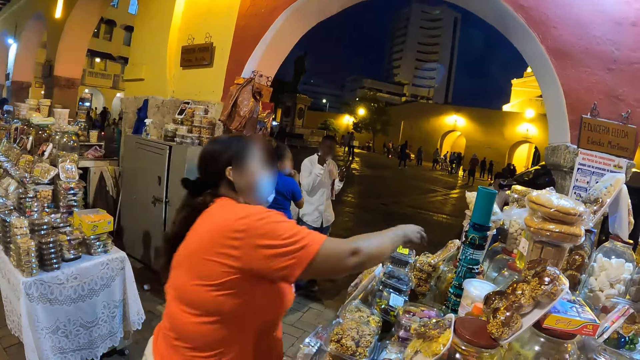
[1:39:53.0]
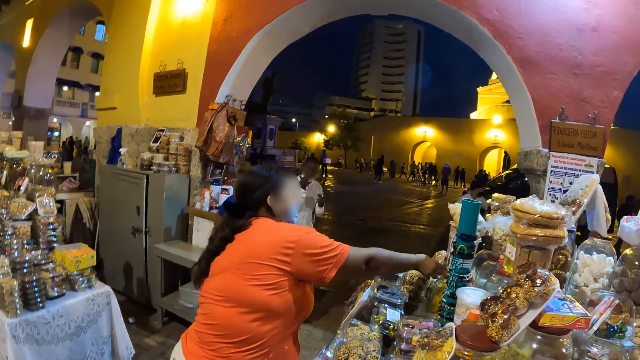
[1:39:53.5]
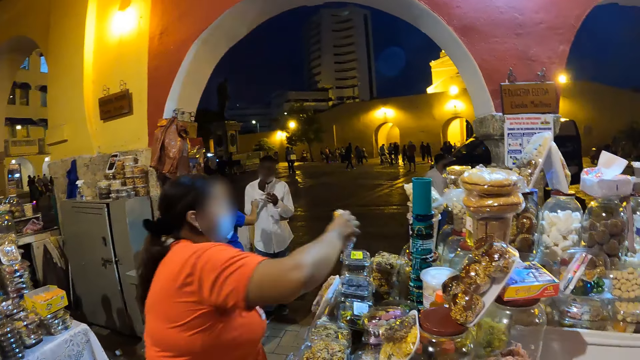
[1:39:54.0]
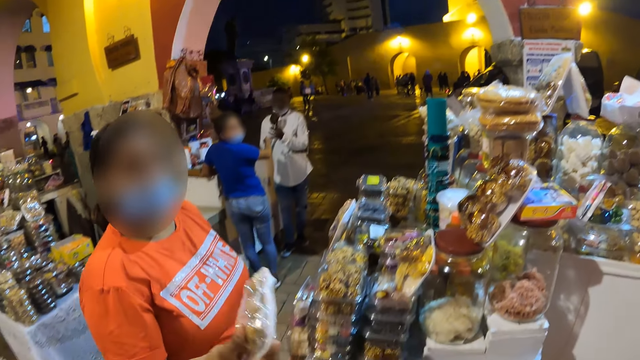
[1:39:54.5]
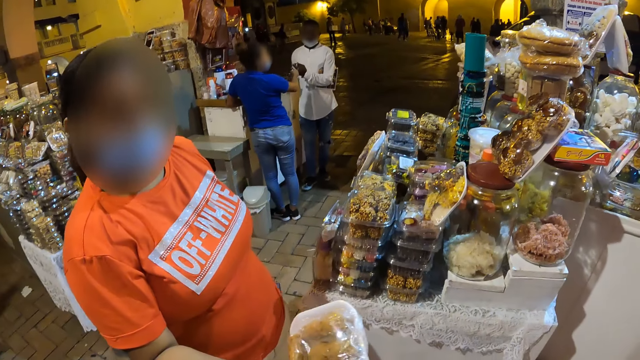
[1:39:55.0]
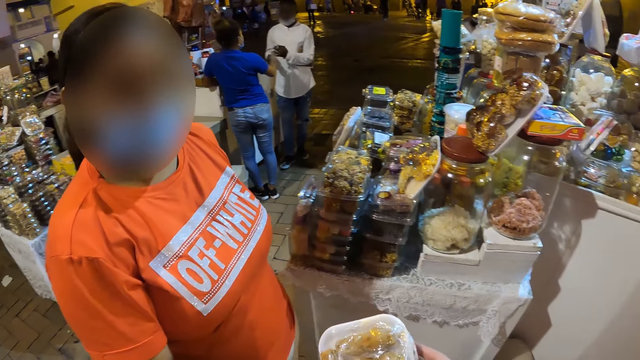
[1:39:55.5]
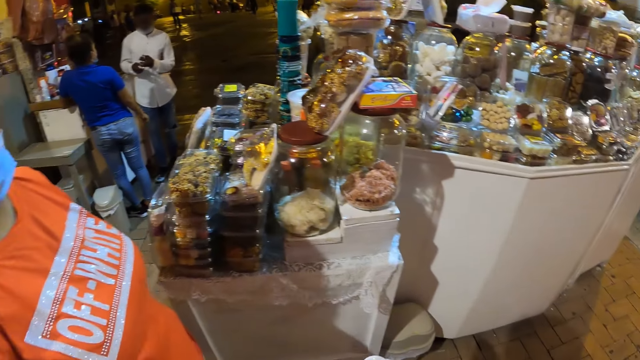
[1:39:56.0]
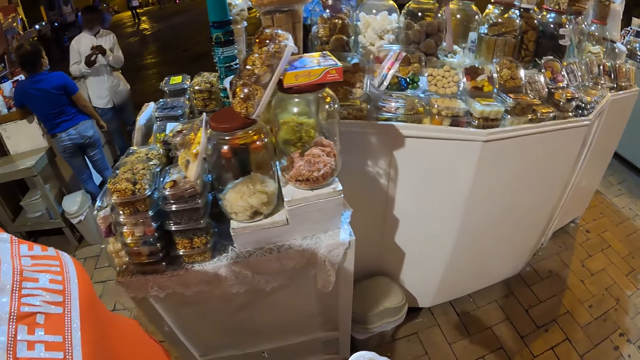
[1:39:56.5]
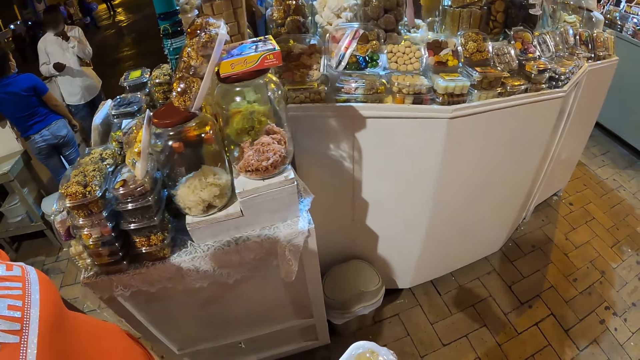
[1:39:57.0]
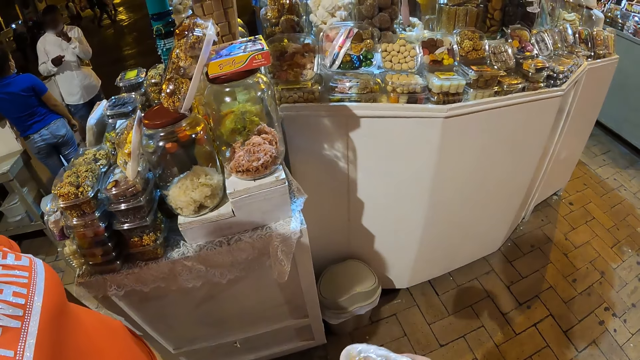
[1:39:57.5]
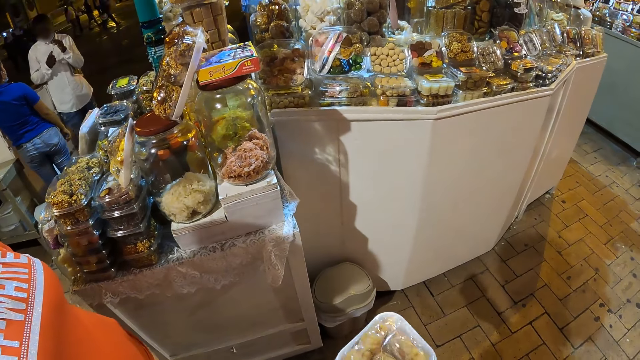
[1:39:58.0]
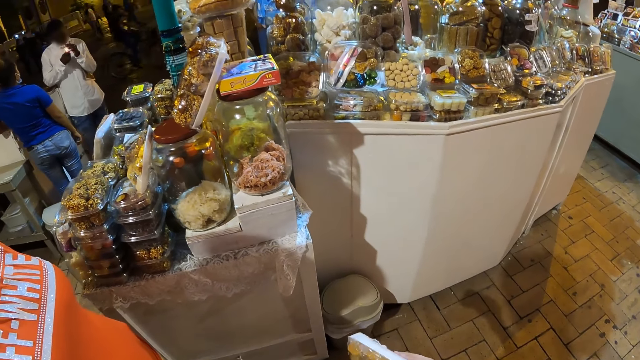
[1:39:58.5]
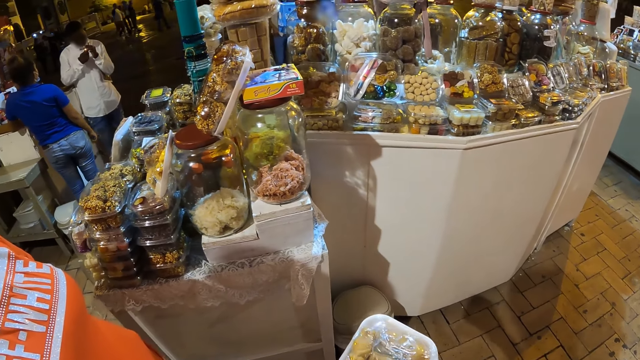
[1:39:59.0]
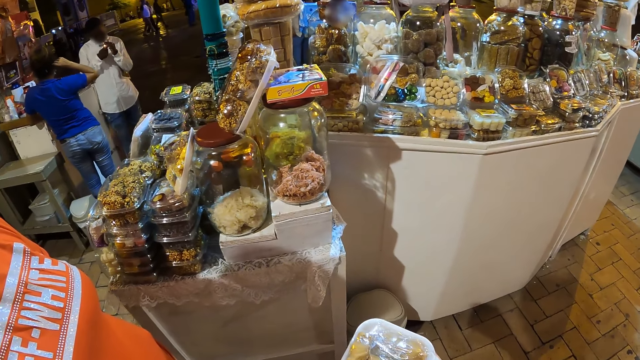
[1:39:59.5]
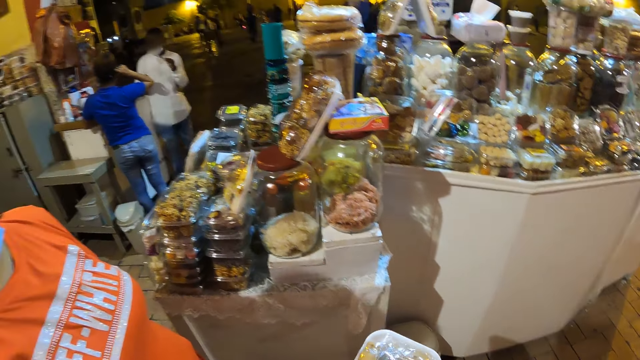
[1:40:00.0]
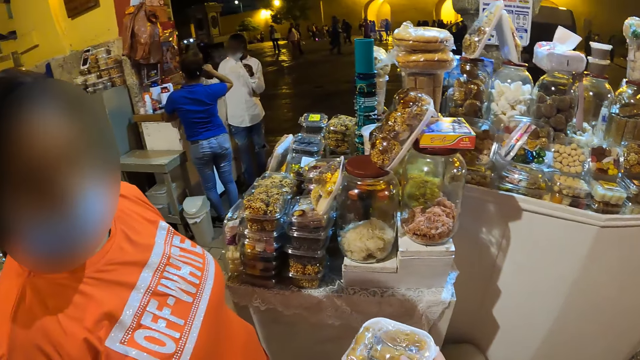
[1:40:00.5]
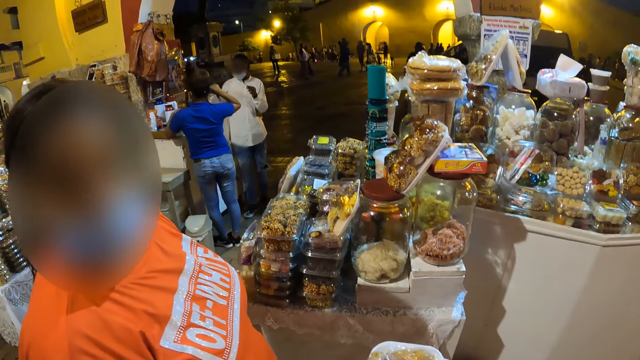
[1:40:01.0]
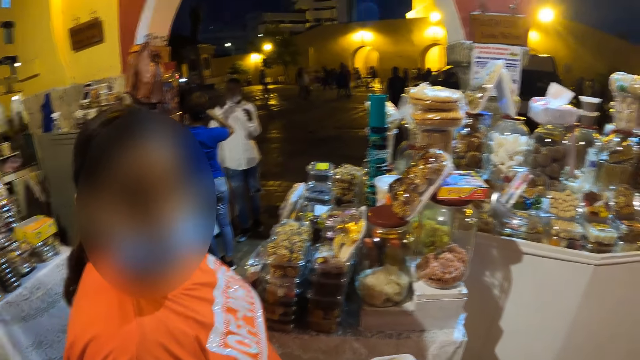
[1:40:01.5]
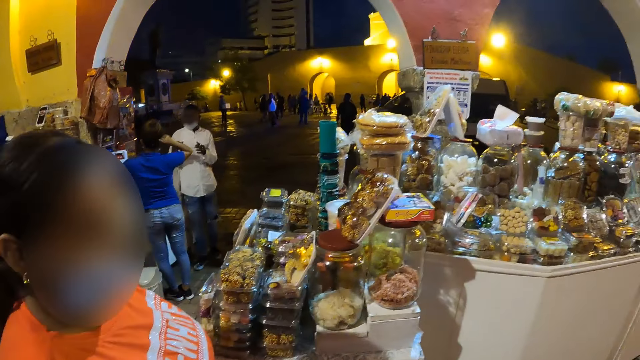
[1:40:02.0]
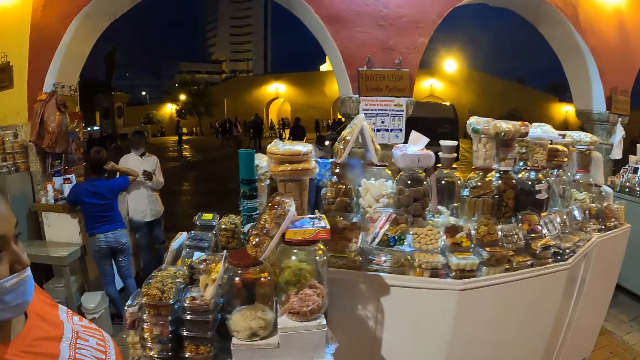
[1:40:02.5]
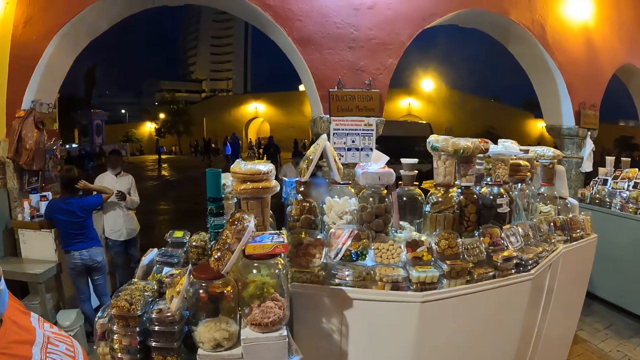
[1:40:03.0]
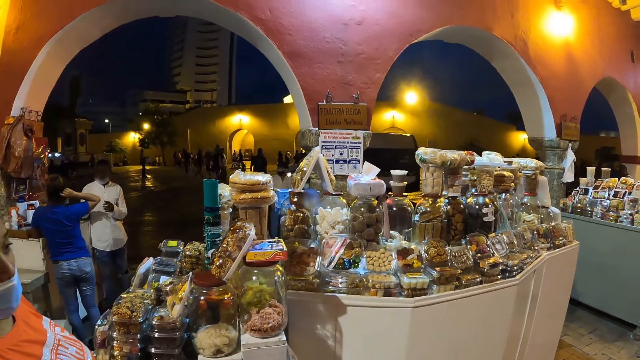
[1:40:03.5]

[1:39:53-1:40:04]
The woman picks up a packaged food from a food booth with her right hand. The woman hands the packaged food to the camera wearer with her right hand. The camera wearer looks at the shelf. He holds the packaged food with his right hand. He stares at the shelf. He converses with the woman.

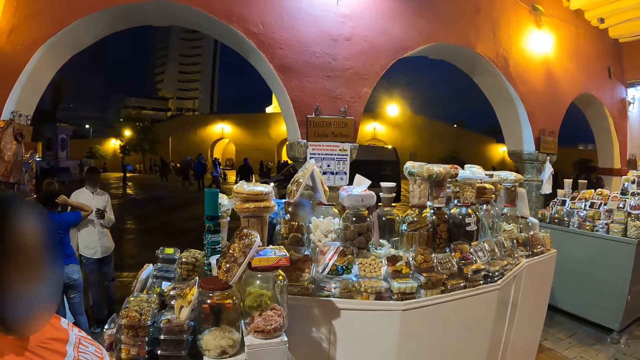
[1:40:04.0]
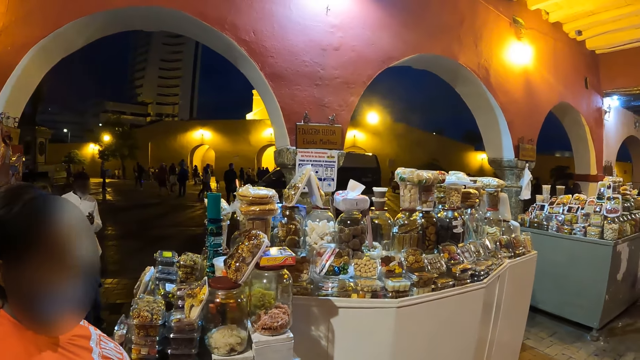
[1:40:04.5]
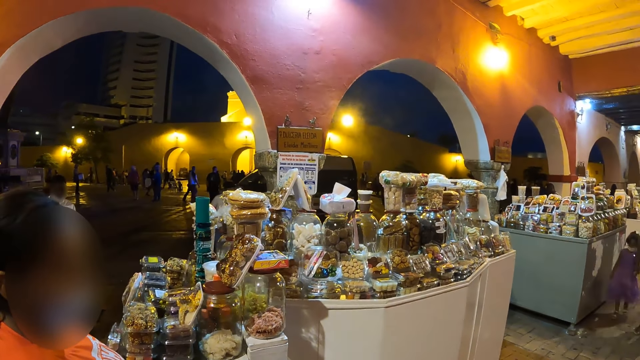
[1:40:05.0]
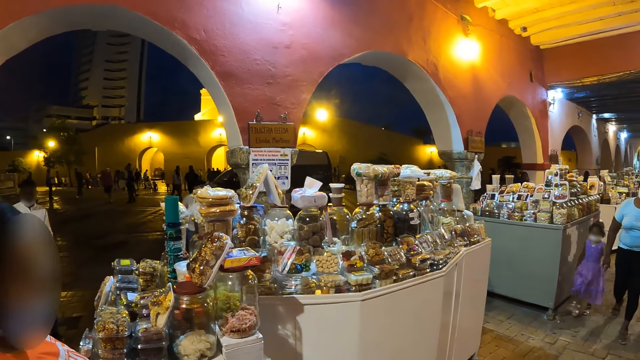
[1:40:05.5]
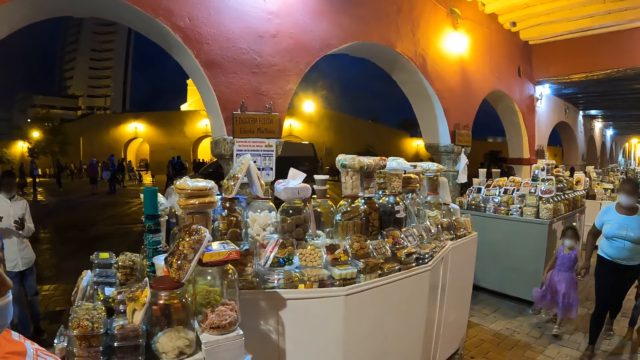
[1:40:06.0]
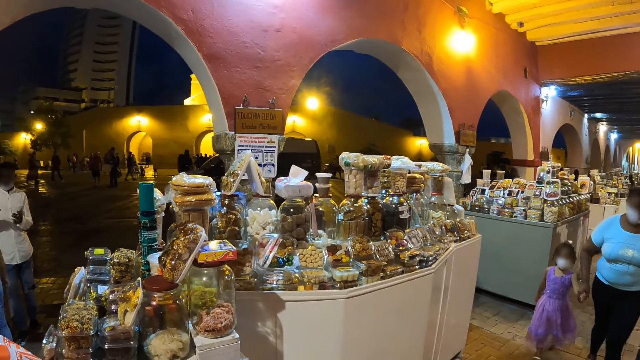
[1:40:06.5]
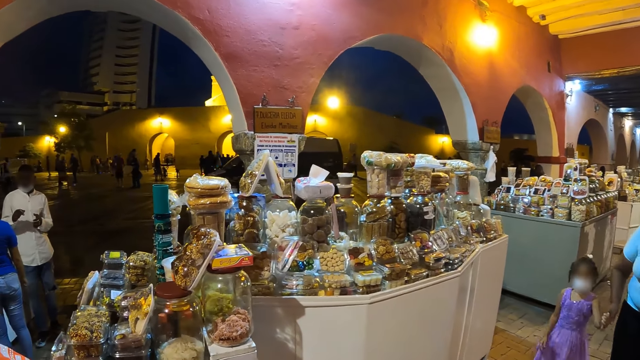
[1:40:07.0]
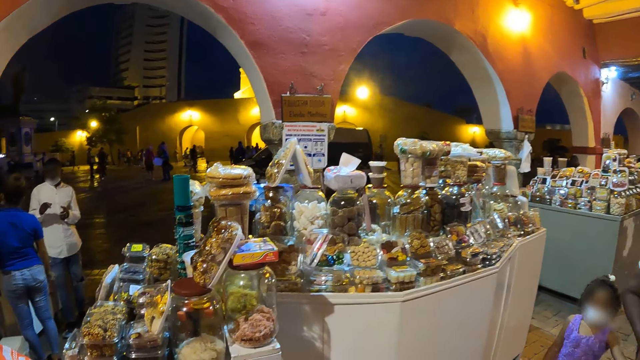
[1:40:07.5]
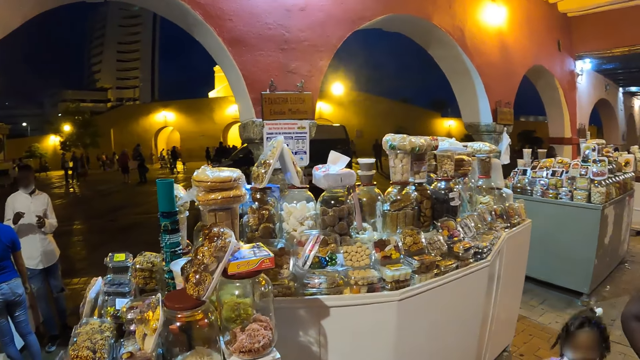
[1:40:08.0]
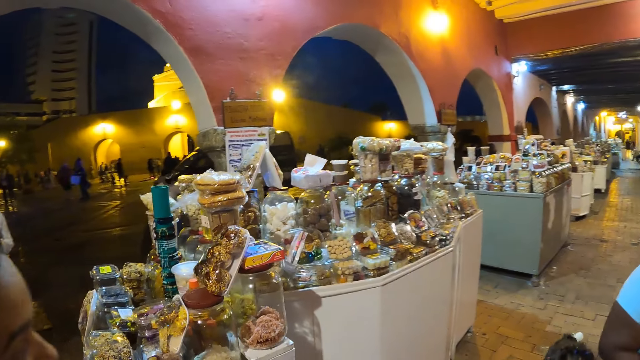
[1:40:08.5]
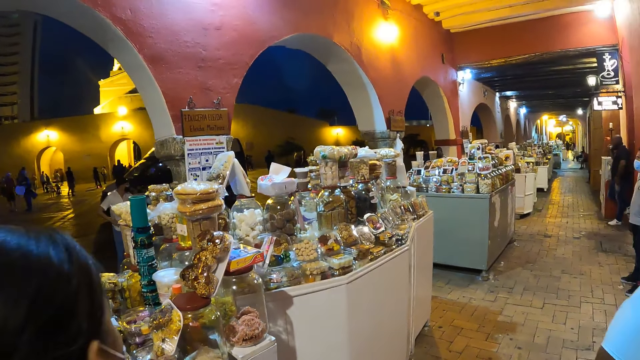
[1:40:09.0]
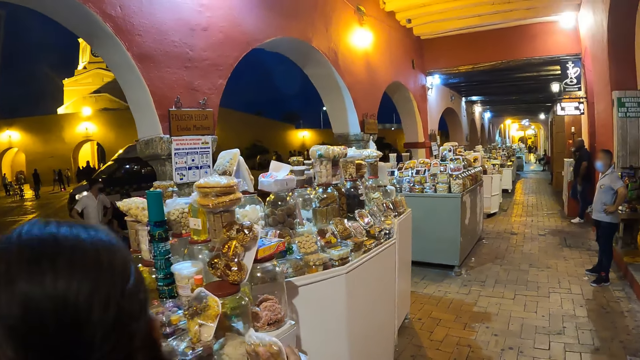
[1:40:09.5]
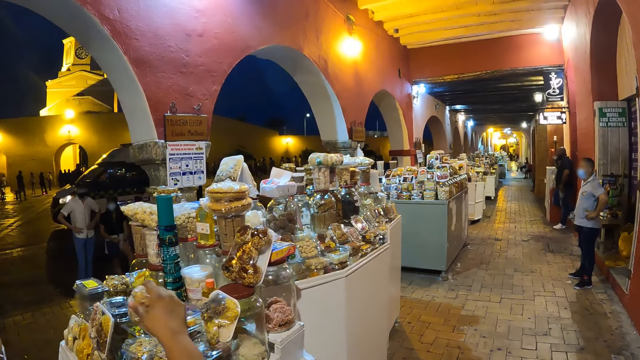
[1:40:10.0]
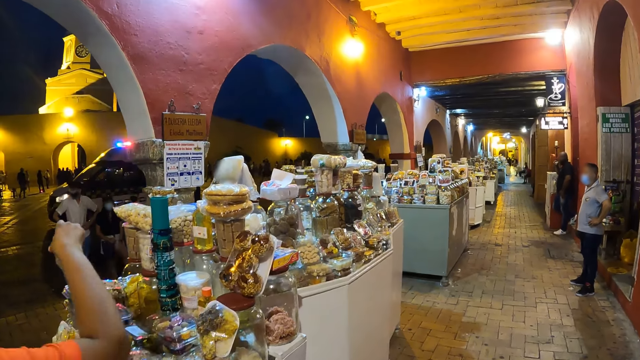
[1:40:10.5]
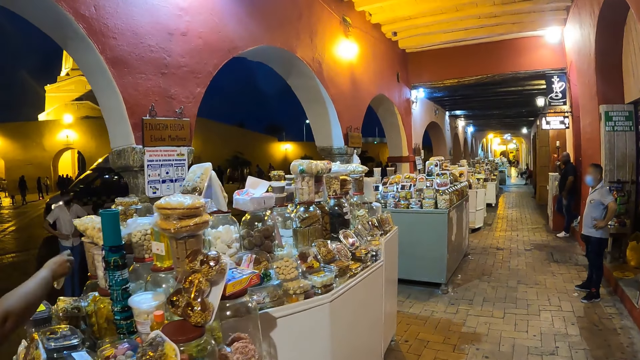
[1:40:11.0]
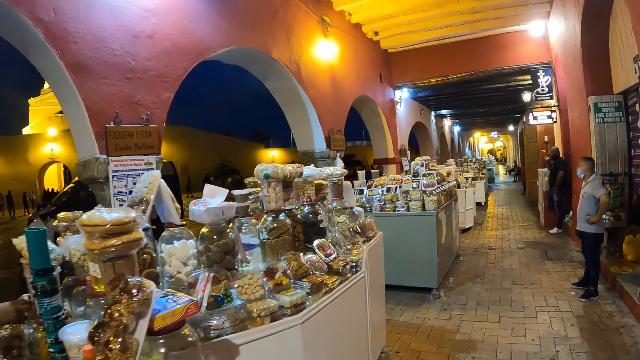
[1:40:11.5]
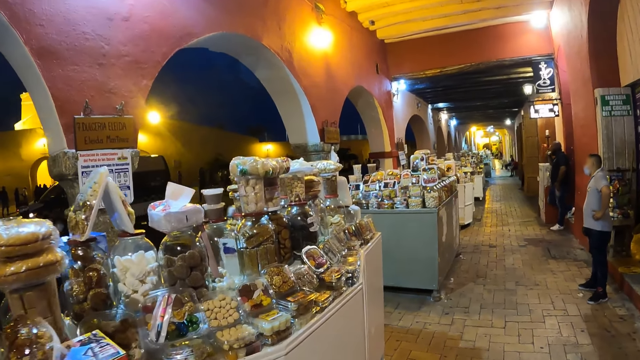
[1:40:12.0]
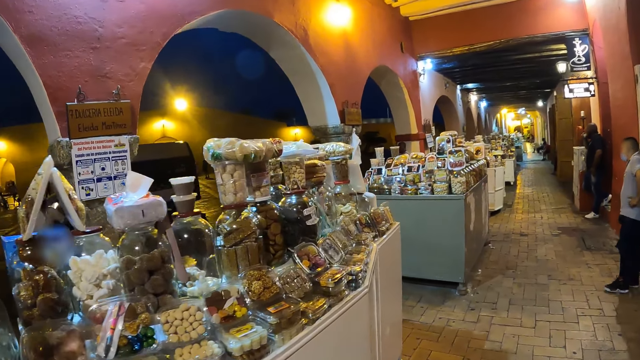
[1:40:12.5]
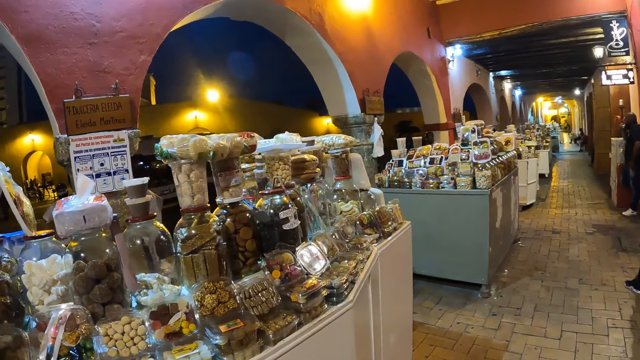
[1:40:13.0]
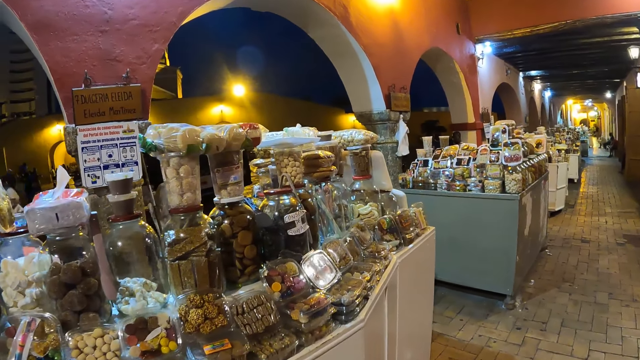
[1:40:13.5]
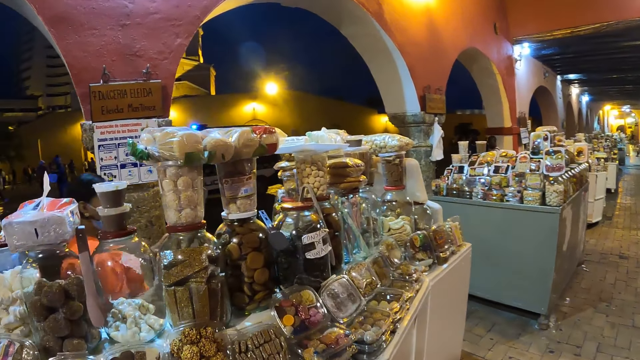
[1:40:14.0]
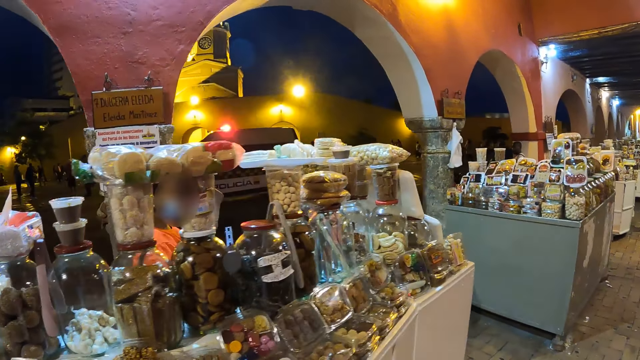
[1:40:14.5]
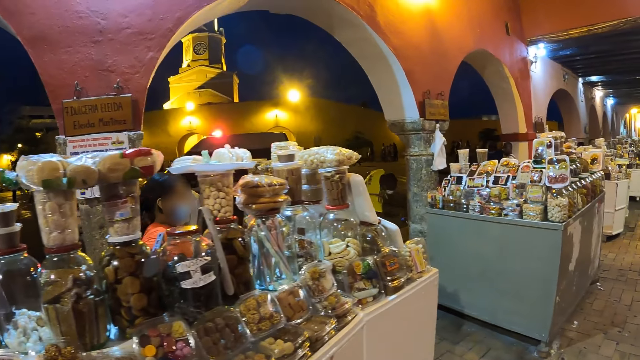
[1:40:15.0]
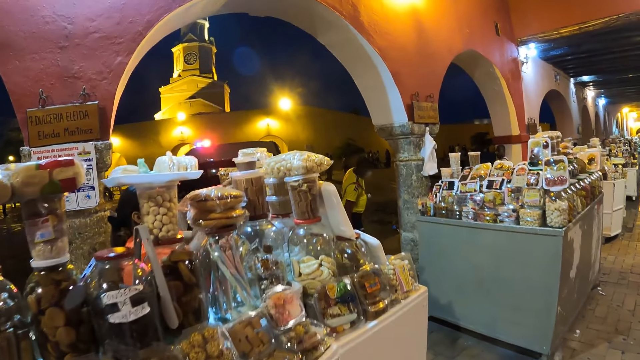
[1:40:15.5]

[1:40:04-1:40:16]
A woman holds a girl's left hand with her right hand. The other woman places a packaged food on the food booth with her right hand. The camera wearer walks along the shelves.
